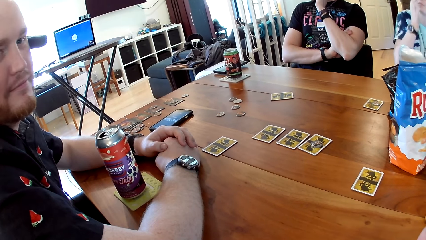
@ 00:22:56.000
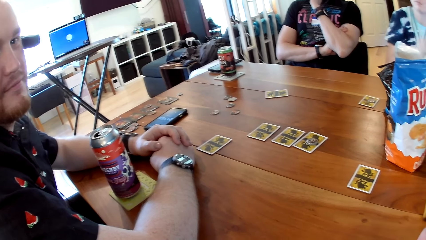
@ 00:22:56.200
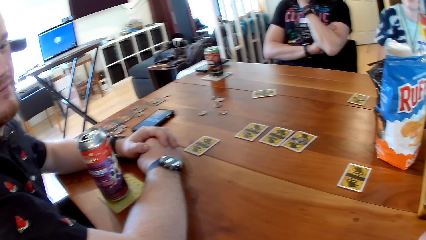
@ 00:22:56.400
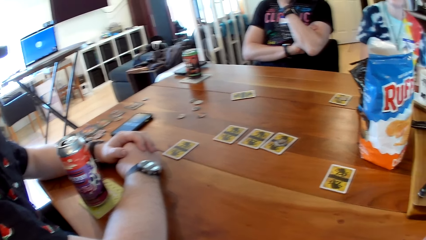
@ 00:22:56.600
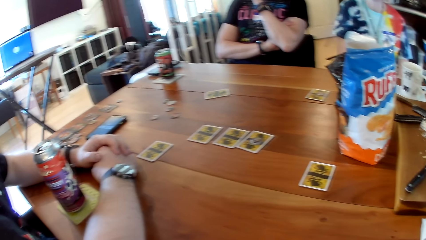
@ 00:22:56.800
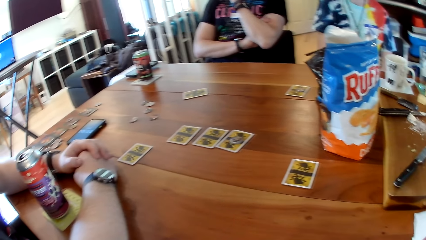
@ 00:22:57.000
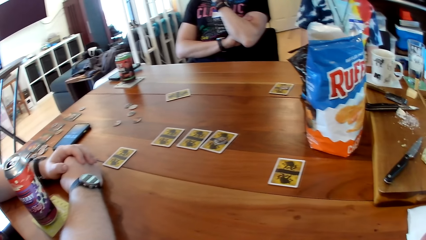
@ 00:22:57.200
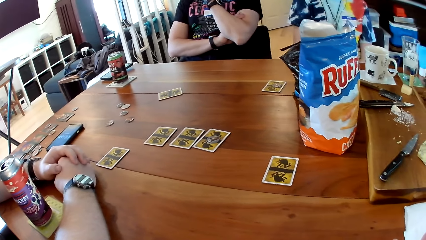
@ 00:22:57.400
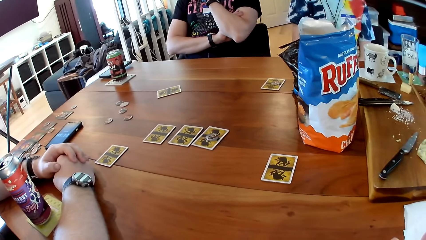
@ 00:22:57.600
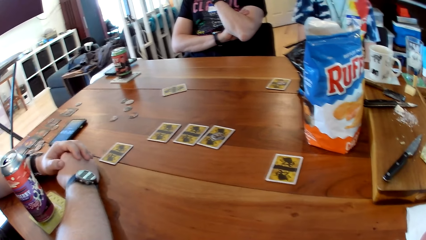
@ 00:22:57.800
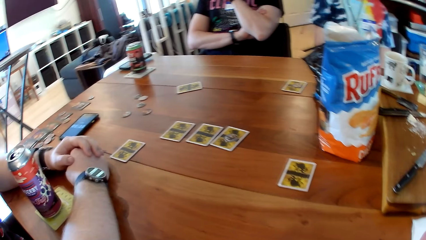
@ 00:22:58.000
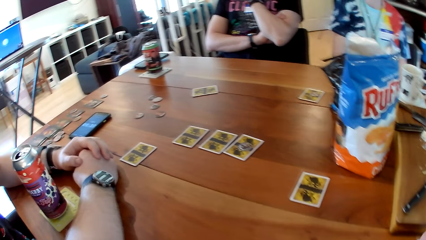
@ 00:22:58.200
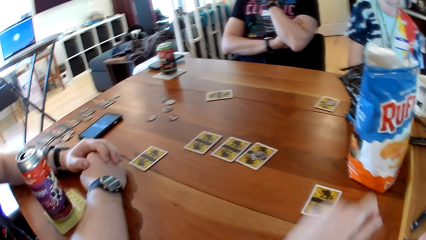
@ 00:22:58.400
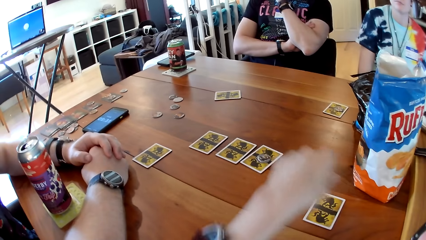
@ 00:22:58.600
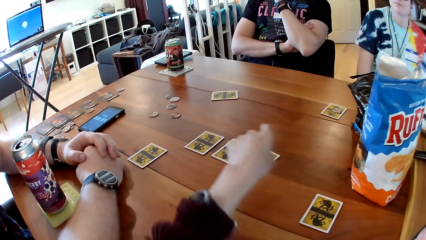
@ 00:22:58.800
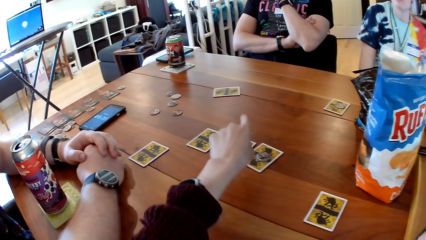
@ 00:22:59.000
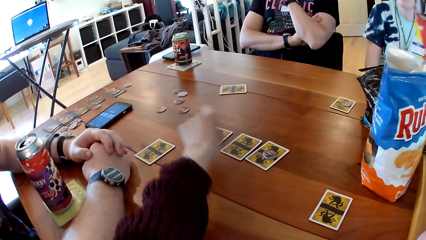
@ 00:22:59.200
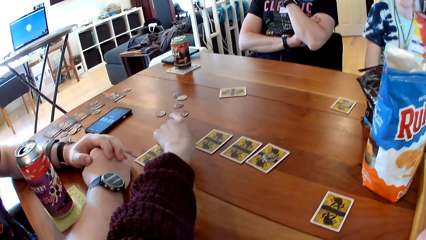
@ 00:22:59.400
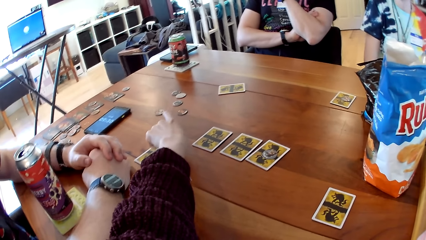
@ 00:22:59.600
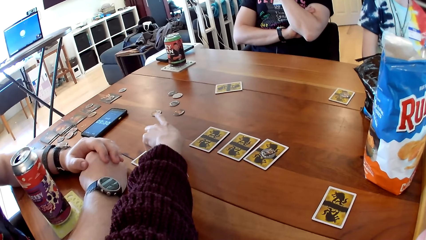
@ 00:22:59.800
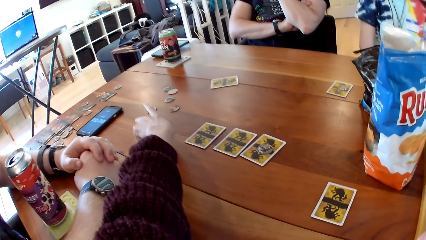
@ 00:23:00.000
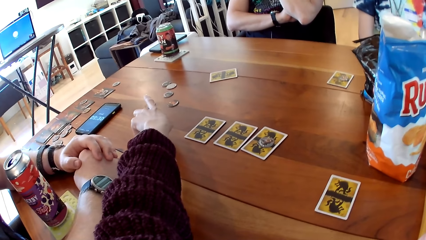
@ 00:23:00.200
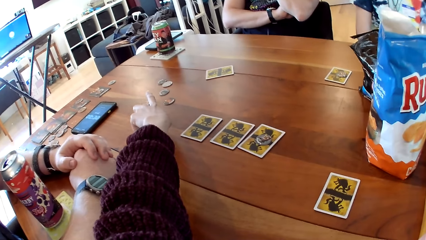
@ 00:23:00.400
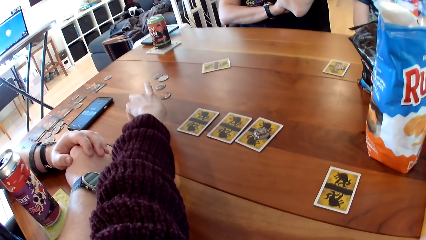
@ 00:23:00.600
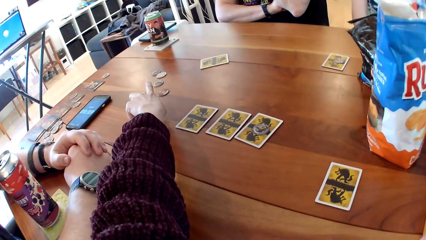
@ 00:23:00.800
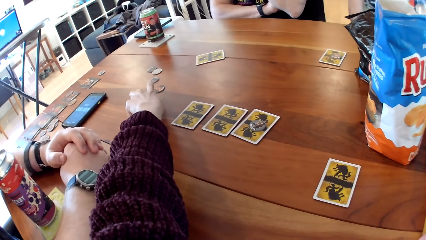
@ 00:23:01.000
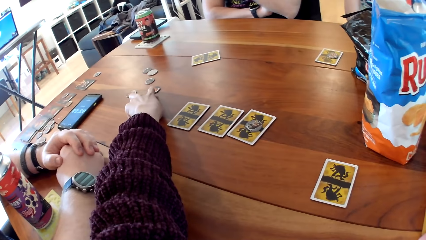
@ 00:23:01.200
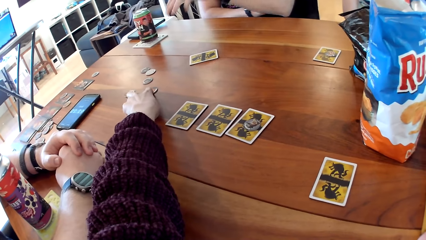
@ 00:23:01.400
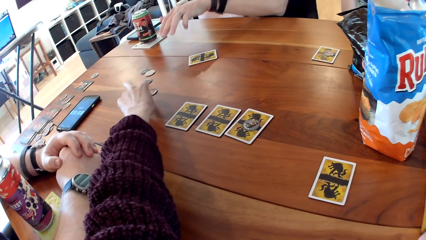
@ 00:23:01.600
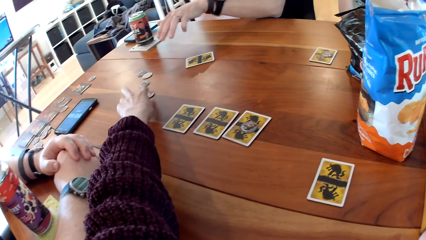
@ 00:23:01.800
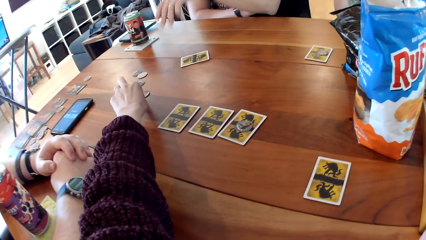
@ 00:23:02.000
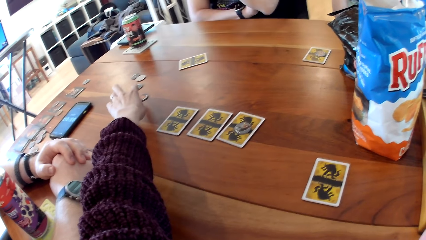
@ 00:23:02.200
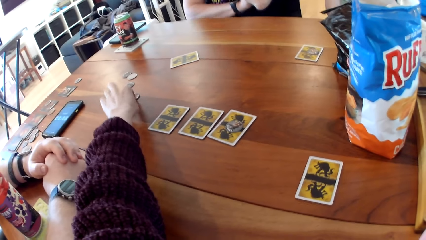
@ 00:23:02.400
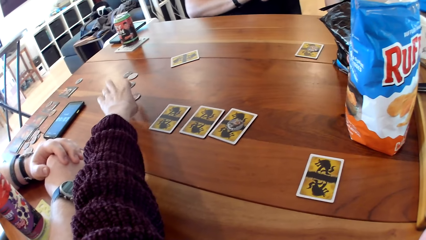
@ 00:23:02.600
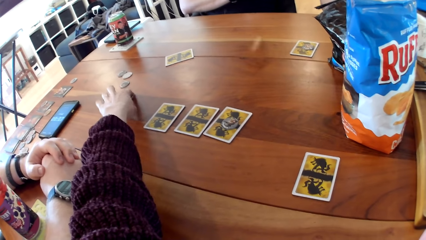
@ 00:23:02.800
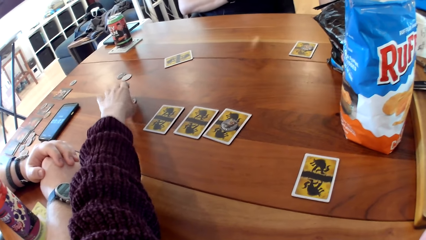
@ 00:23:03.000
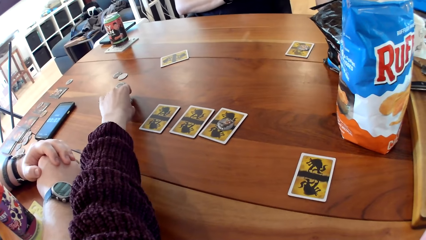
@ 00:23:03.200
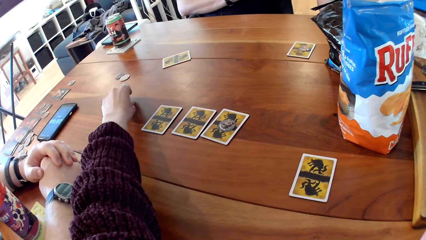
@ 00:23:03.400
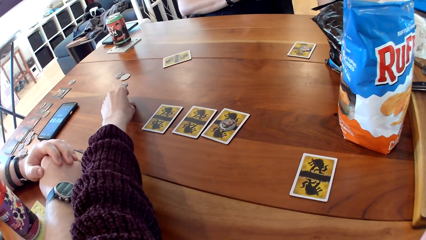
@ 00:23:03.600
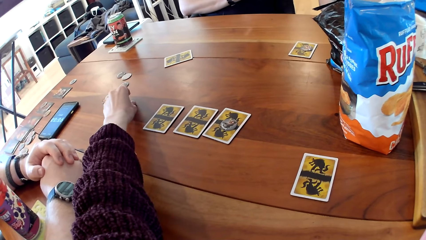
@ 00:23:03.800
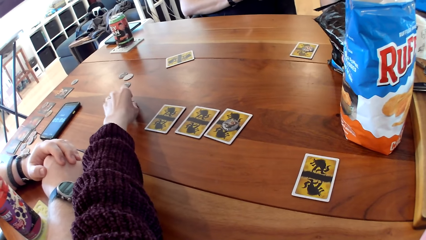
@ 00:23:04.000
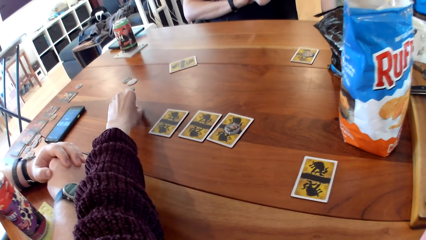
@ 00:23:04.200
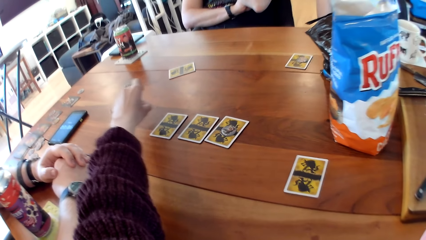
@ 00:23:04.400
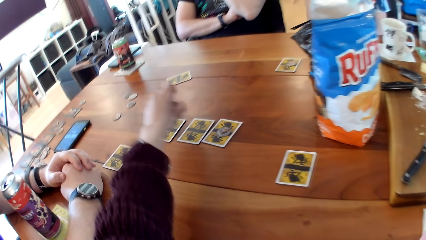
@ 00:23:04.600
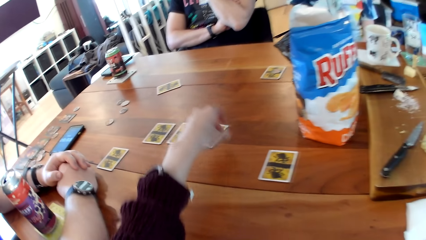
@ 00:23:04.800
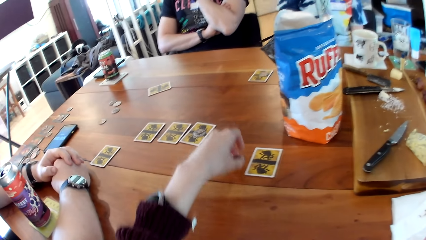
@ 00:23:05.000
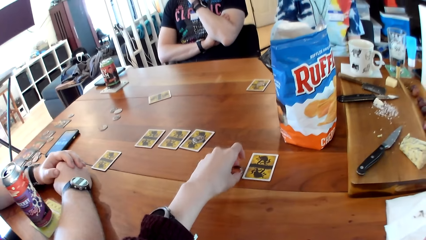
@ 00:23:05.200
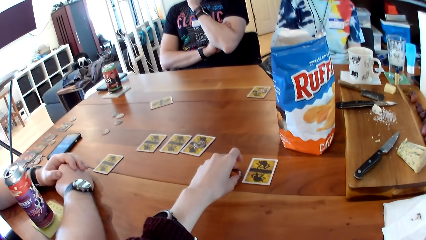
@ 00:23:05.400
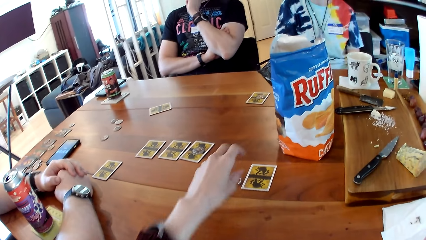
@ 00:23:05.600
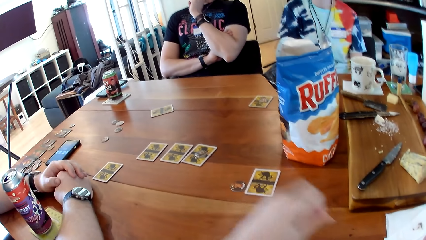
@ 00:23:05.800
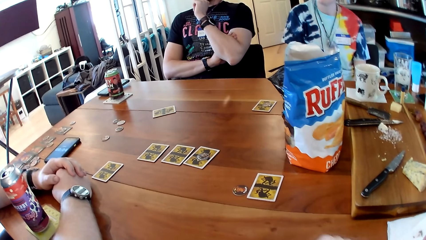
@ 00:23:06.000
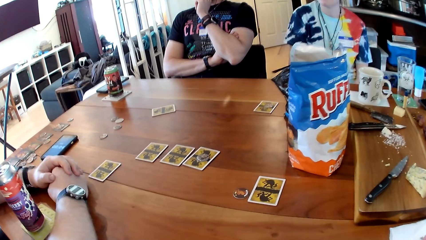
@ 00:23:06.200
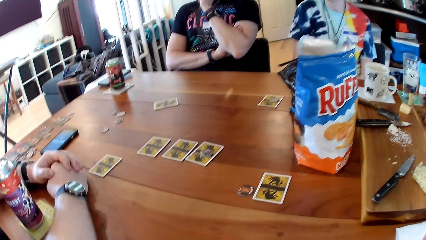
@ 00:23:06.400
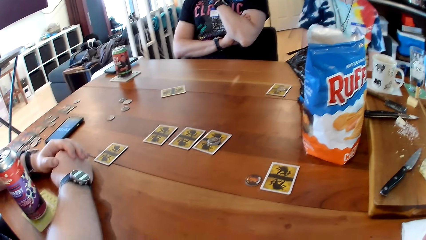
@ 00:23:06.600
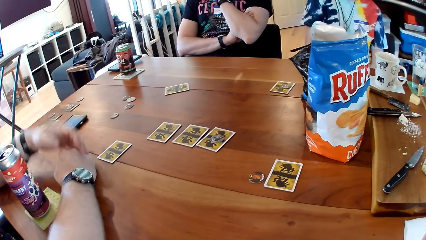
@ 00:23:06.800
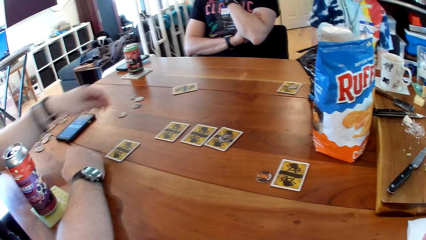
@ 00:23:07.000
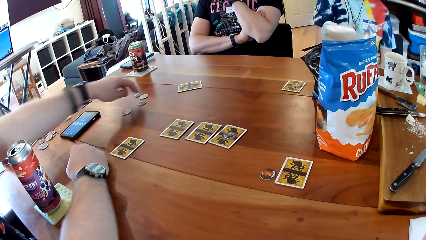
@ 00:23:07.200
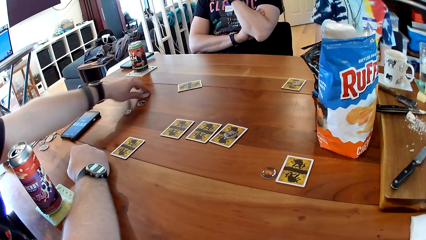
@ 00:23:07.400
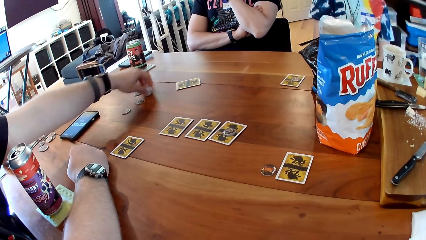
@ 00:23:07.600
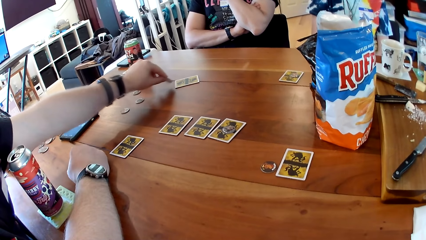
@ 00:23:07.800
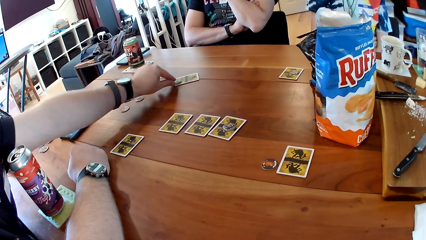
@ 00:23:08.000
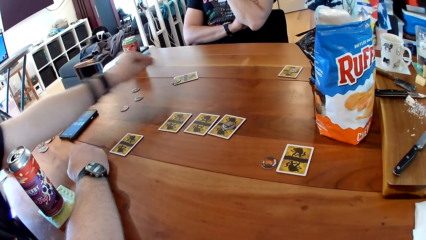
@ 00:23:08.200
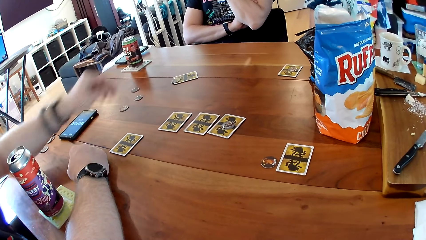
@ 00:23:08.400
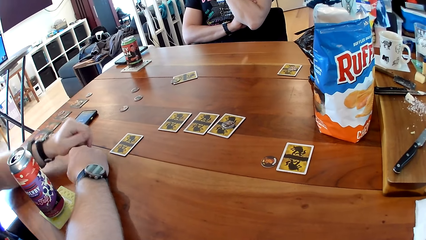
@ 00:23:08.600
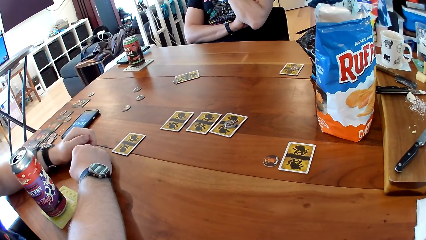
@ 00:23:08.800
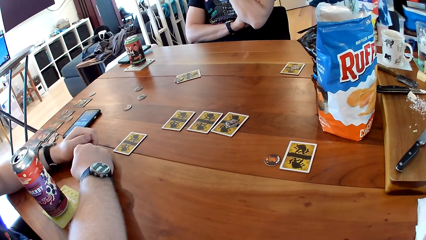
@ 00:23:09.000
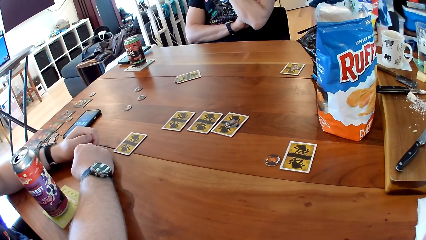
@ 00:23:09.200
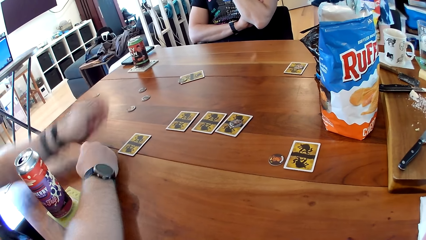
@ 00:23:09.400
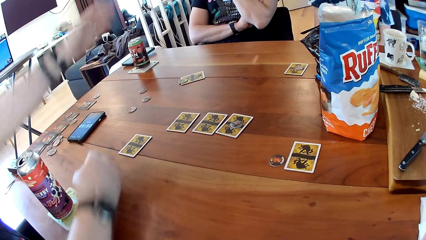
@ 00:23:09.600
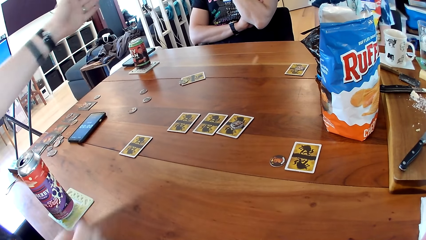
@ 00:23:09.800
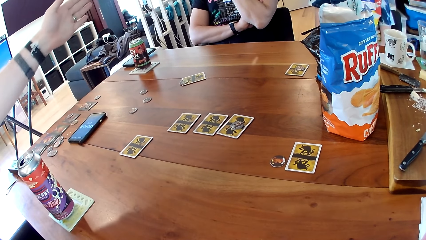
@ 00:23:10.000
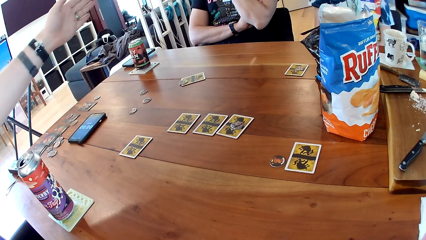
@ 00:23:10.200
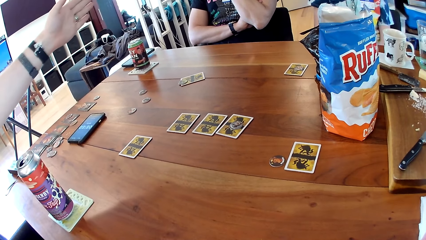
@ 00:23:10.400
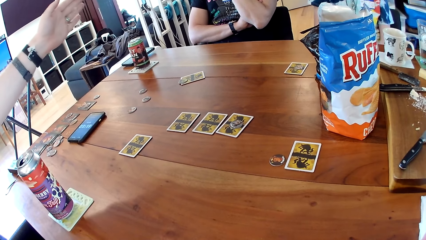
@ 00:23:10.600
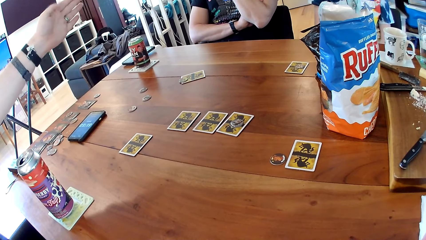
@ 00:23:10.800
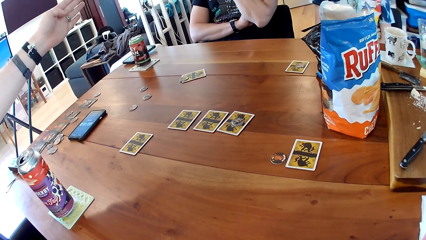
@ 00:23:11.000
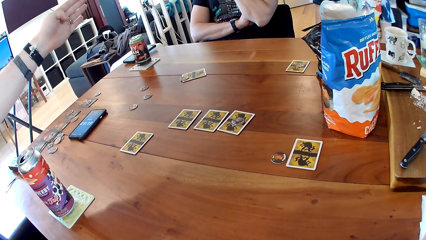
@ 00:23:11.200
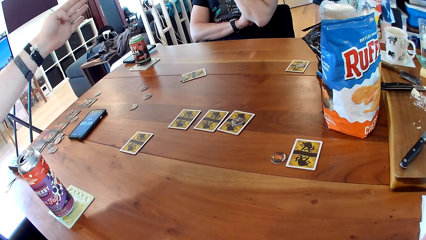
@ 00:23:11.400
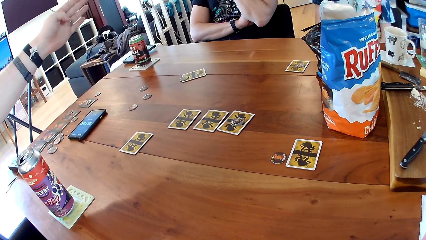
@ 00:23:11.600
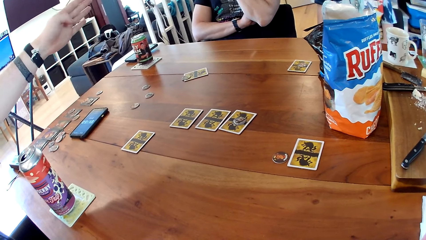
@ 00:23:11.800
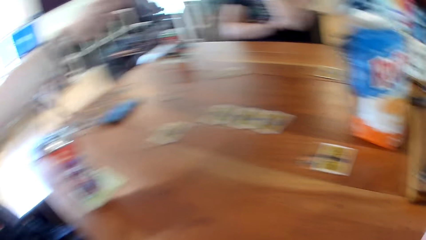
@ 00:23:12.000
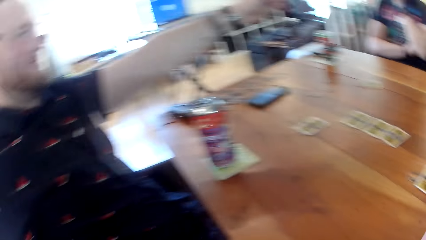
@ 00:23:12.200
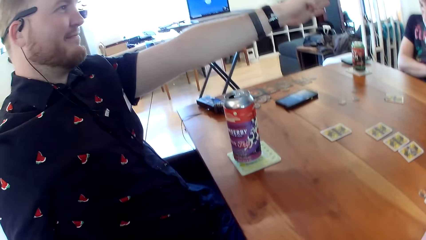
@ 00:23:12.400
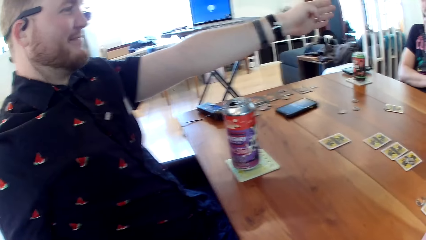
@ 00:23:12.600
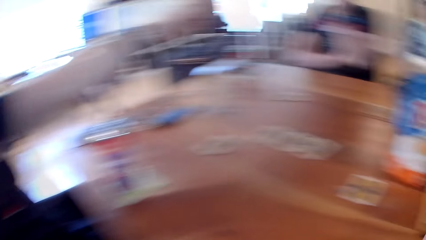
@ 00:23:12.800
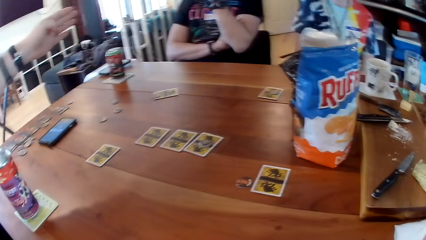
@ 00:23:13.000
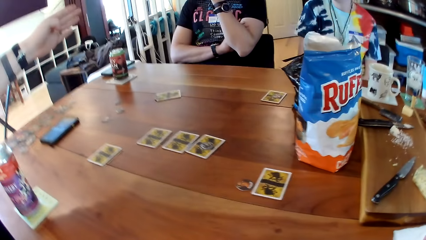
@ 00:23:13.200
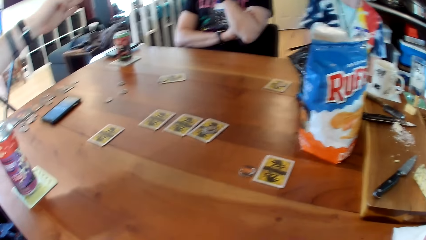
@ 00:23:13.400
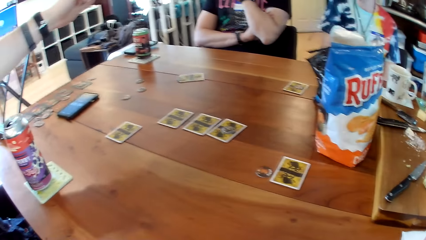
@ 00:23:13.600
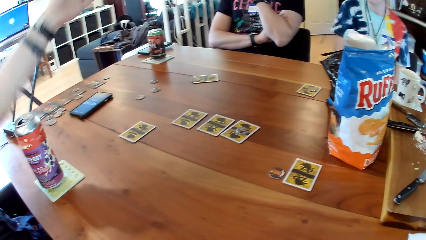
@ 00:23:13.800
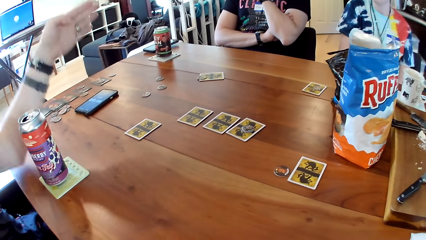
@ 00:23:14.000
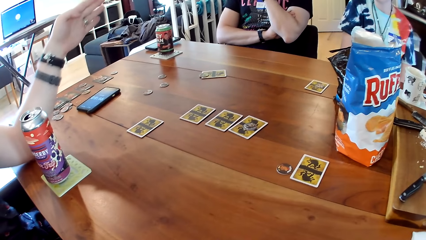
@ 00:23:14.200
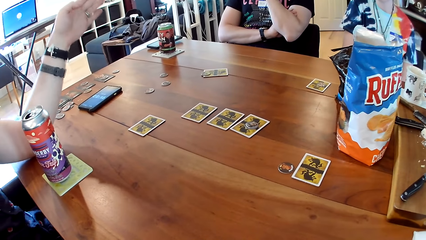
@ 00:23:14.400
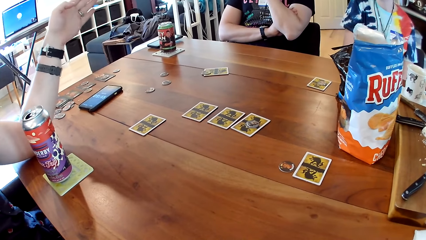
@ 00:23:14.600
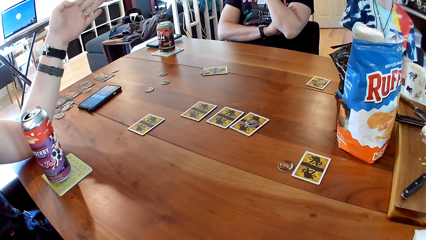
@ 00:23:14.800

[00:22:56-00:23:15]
The camera wearer moves a token on the table with her left hand. She picks the token from the table with her left hand and drops the token on the table with her left hand. A man picks the token from the table with his left hand and drops the token on a card on the table with his left hand. The man points his left hand at another man. The first man lifts his left hand.
